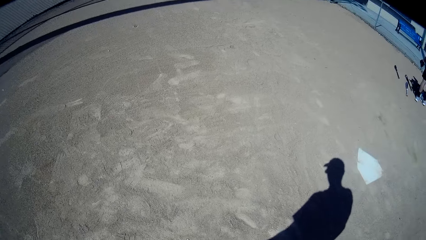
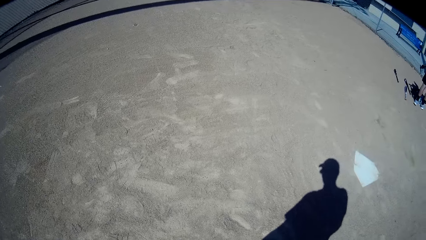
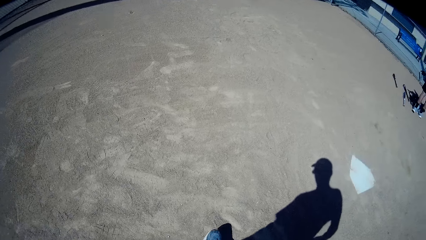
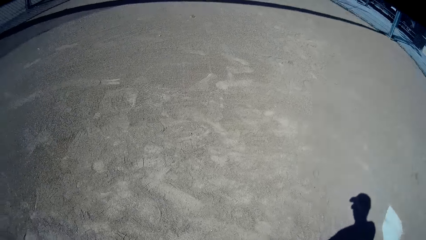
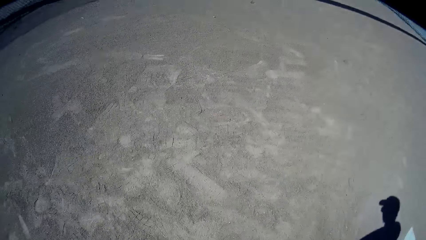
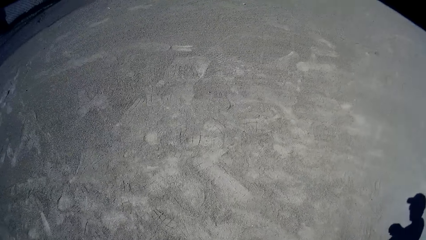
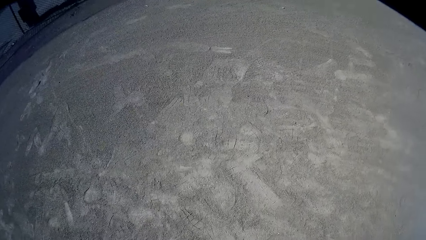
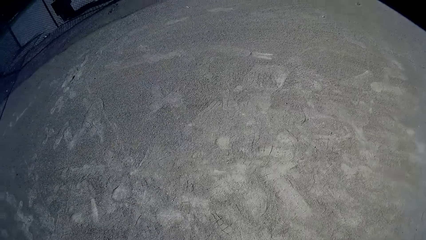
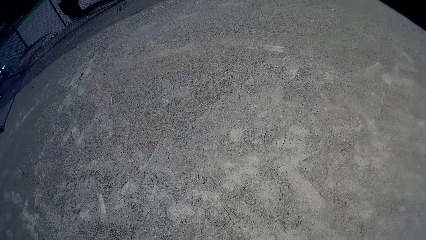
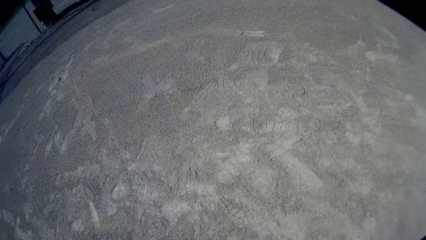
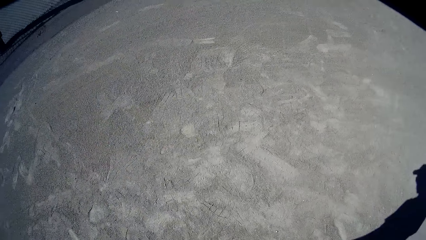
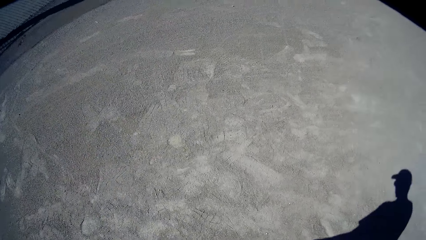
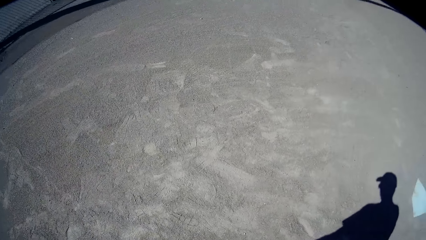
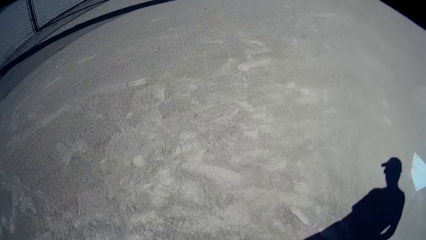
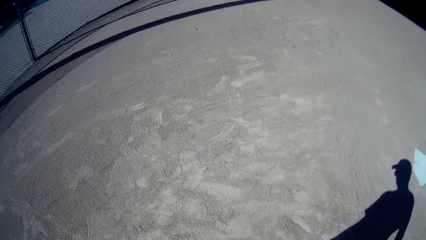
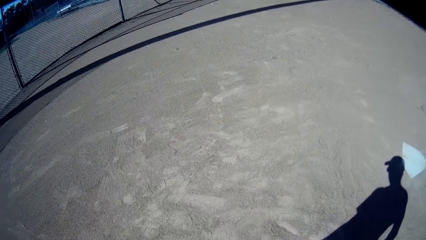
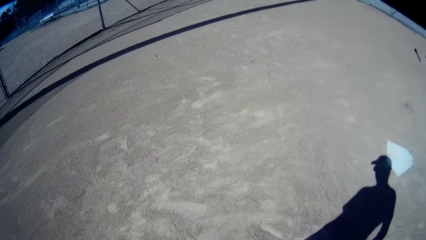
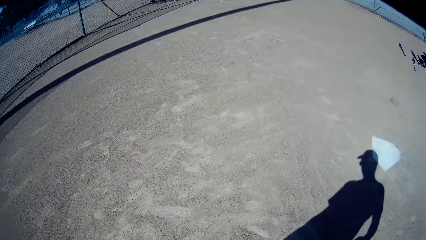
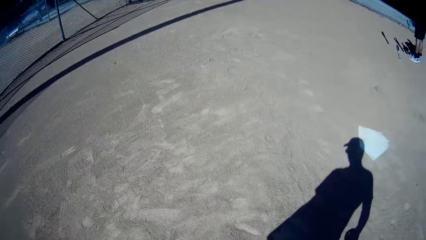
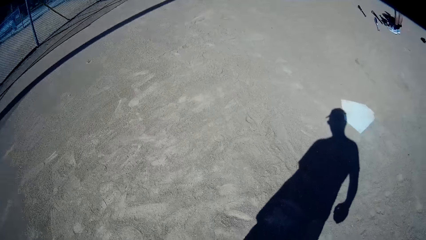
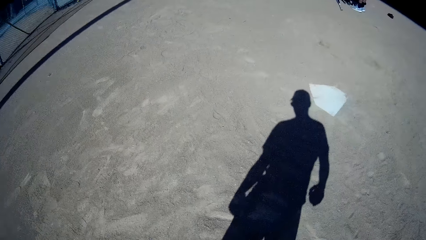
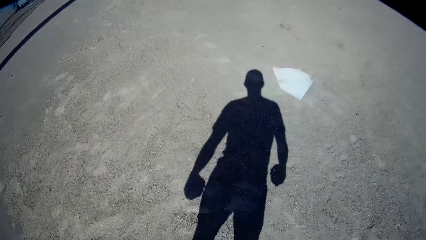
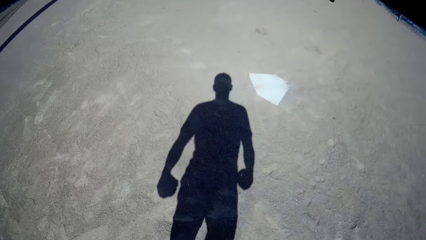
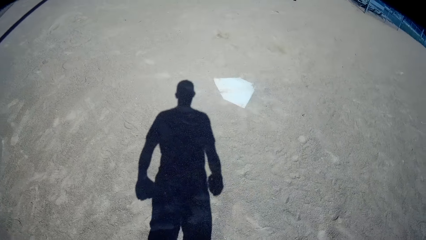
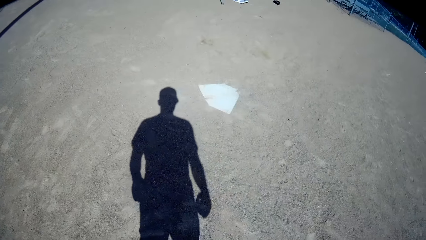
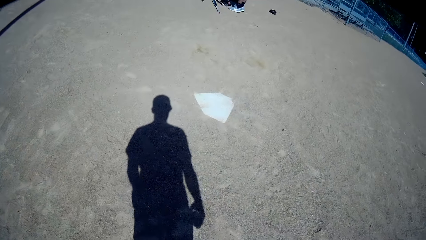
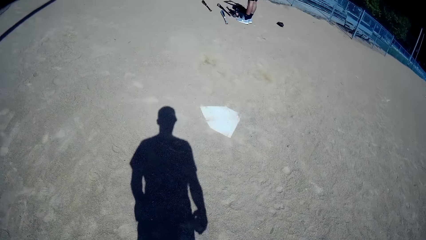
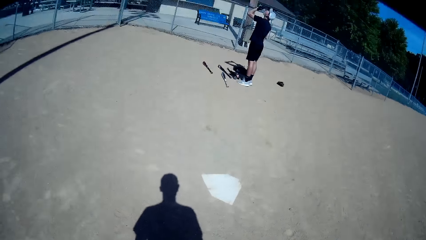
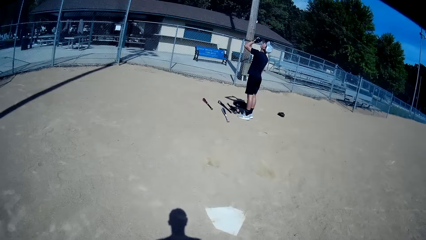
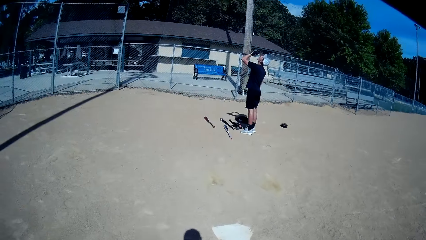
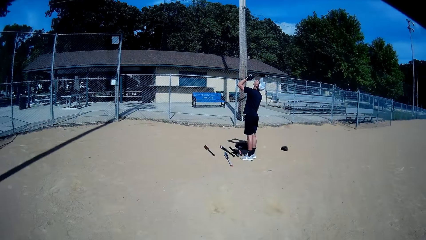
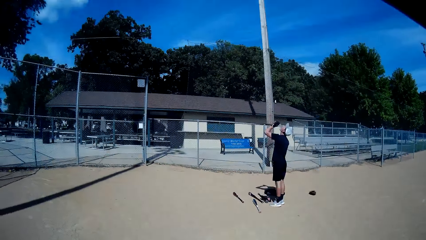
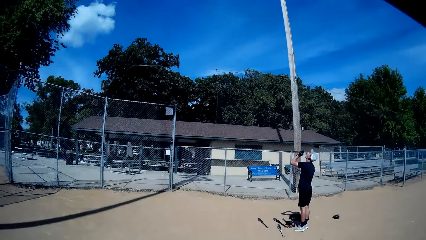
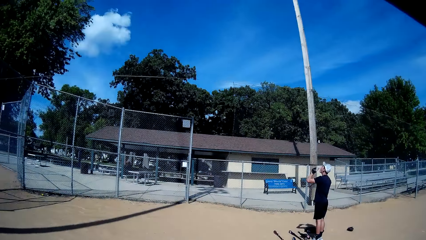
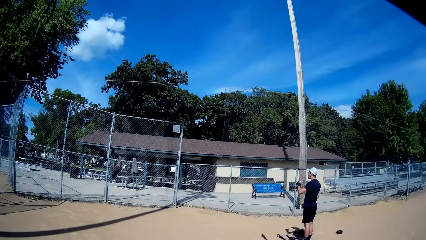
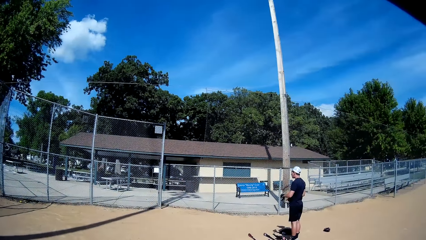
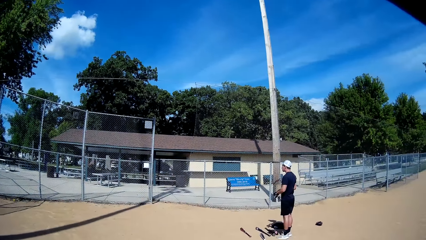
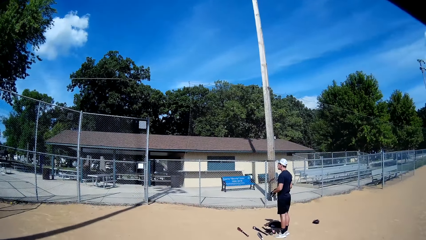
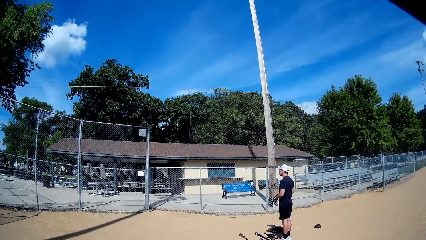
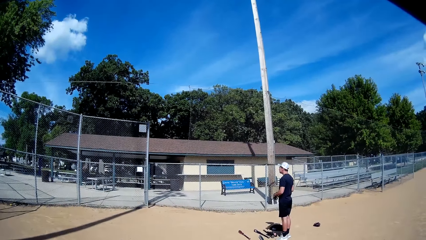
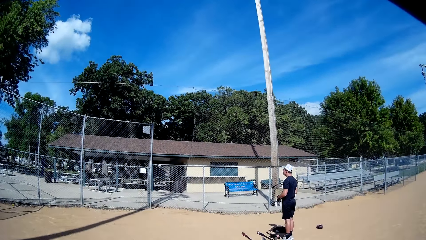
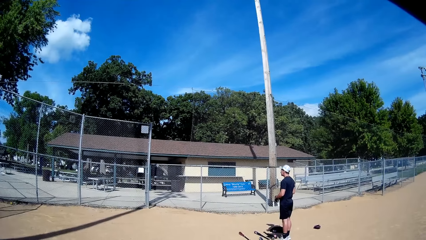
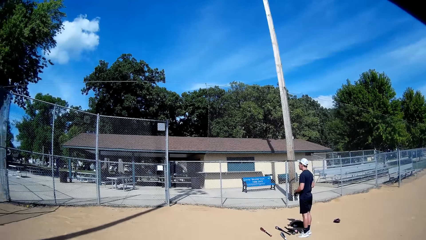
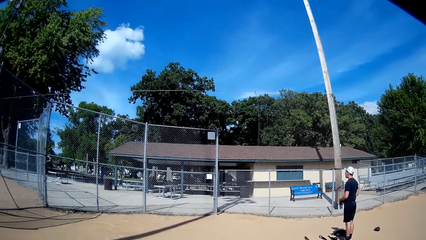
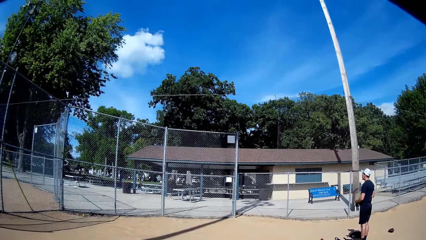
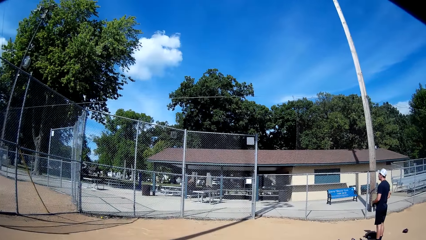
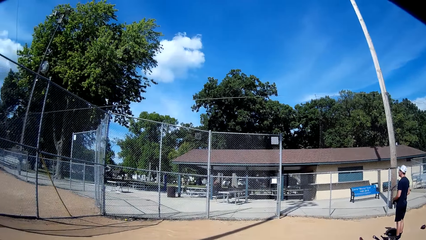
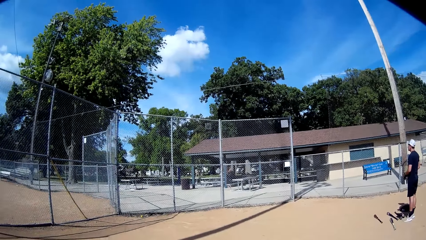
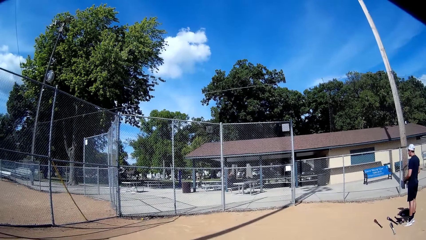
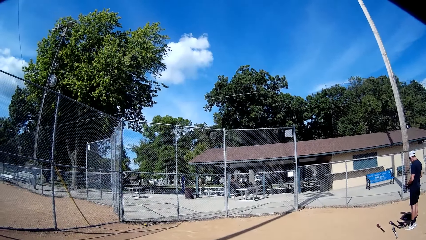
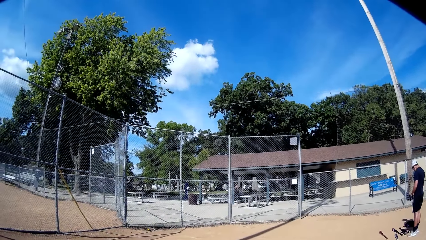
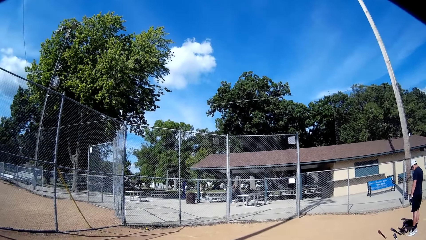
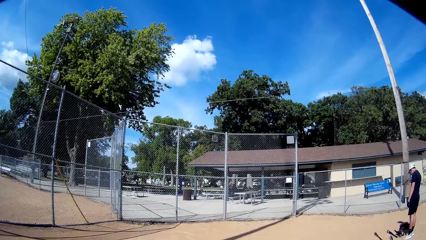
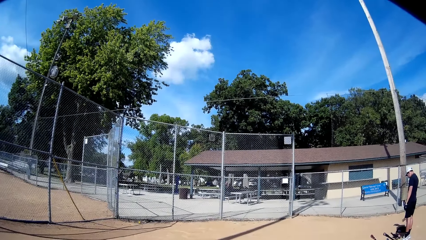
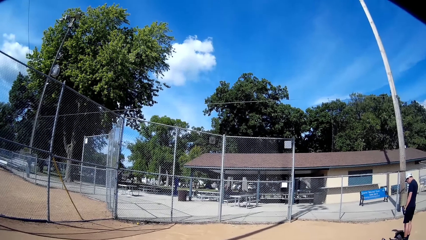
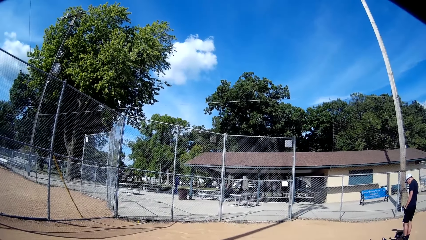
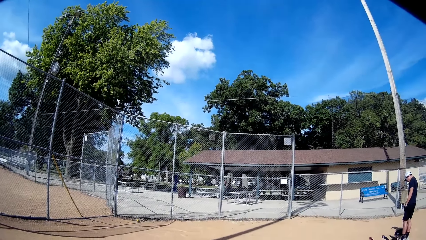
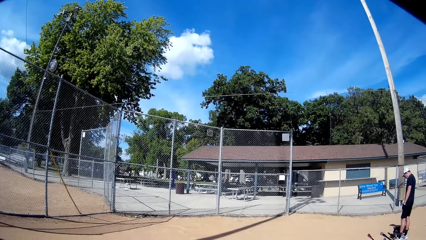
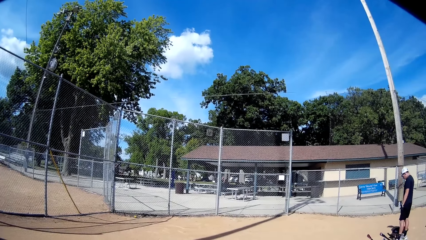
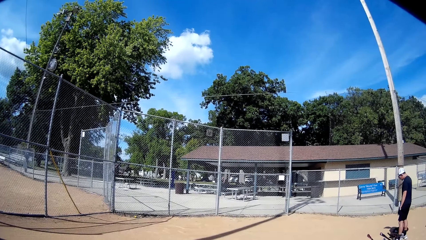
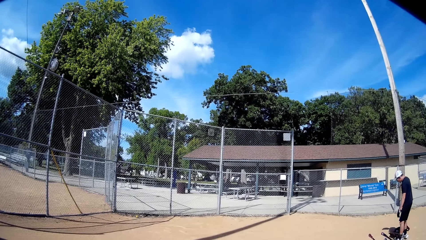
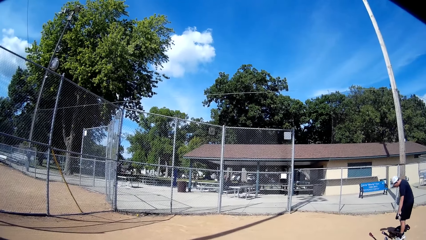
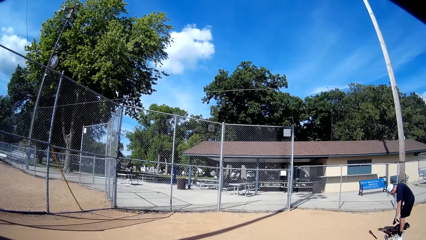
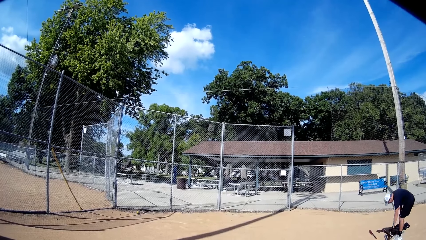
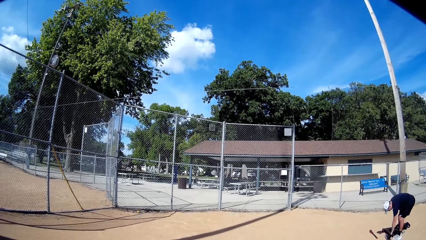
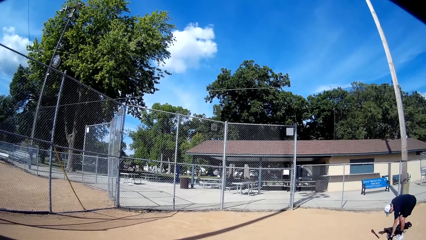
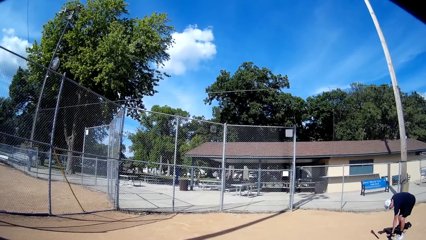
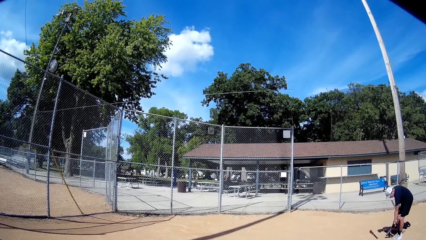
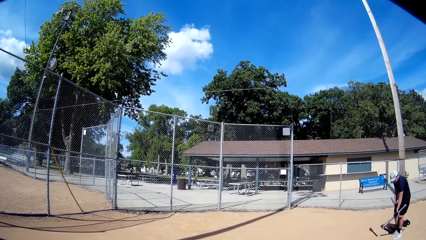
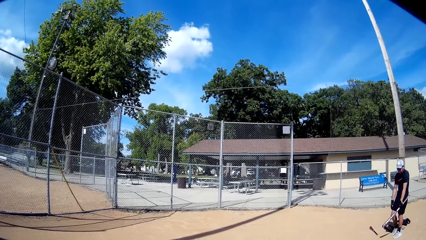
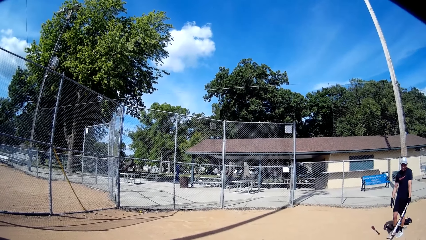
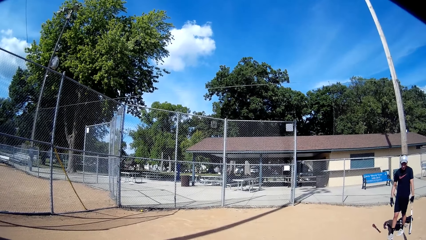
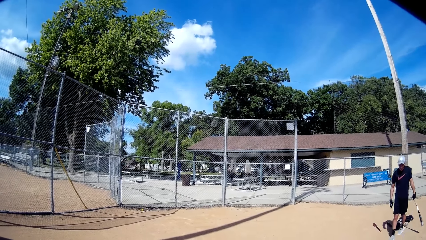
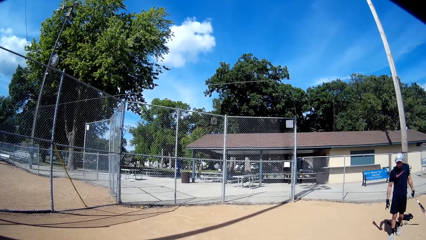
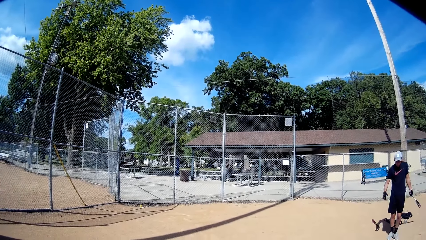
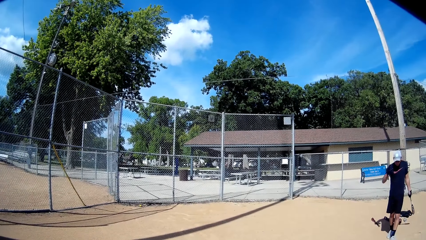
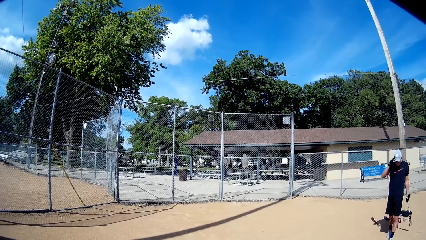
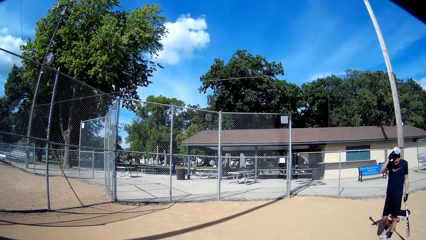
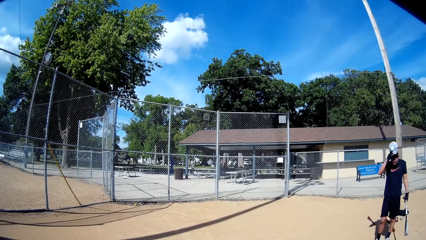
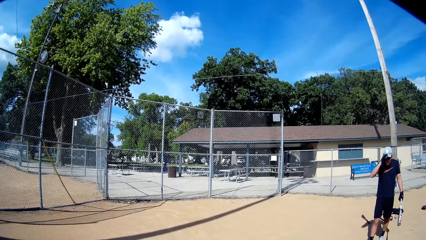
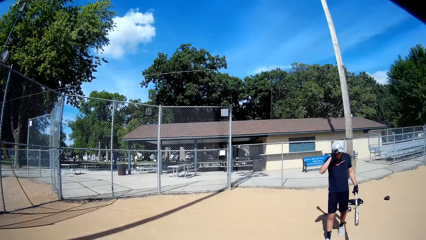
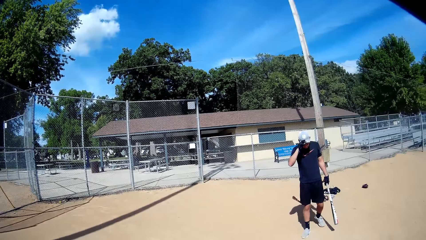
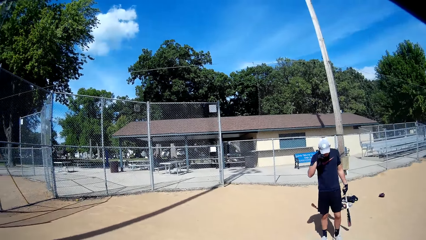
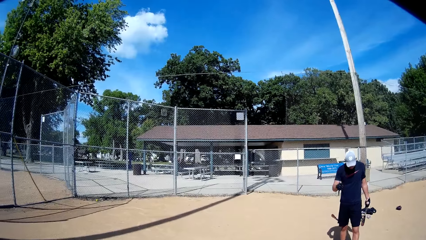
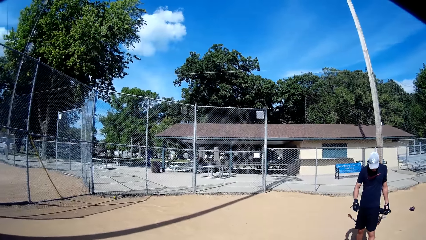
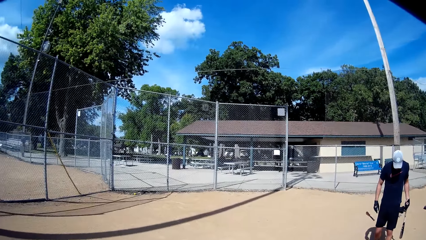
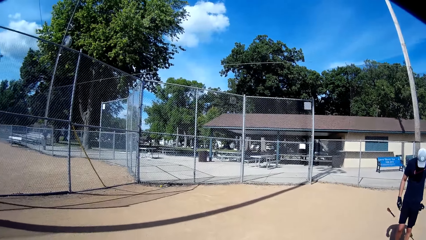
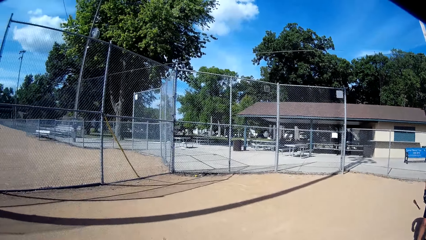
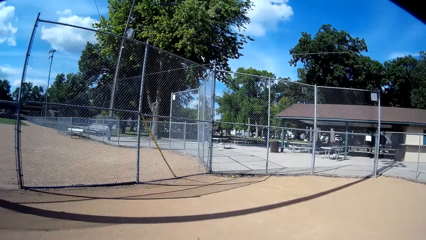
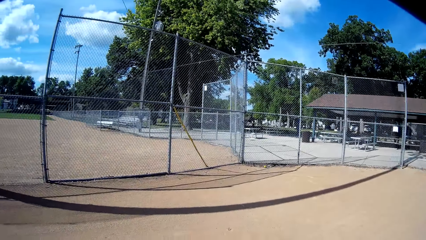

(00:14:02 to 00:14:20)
The camera wearer looks at the ground. They stop for a while where the baseballs are on the floor. A man drinks the water and holds the bottle with the hands. The camera wearer looks at the wire fence. The man picks up the baseball bat, holds the baseball bat, removes the cap and puts the cap on the head.
